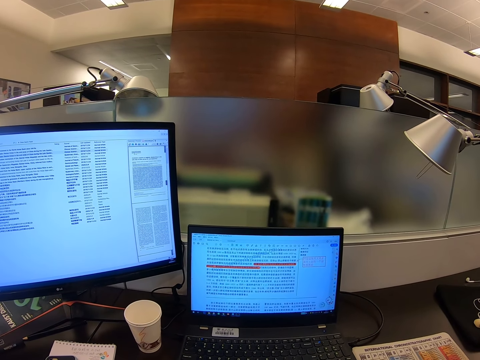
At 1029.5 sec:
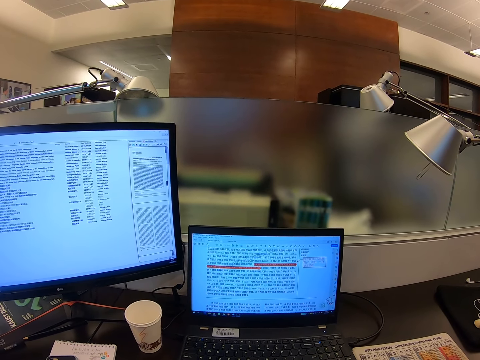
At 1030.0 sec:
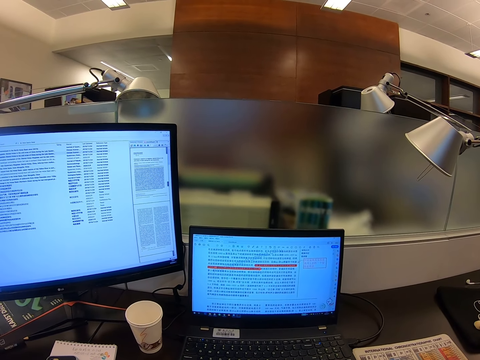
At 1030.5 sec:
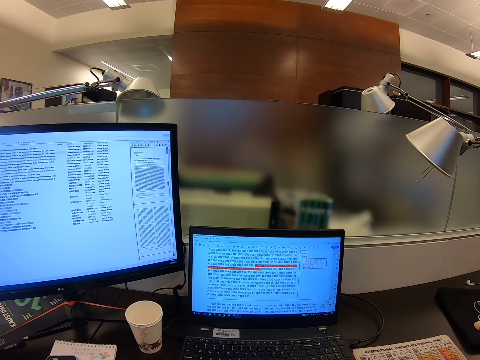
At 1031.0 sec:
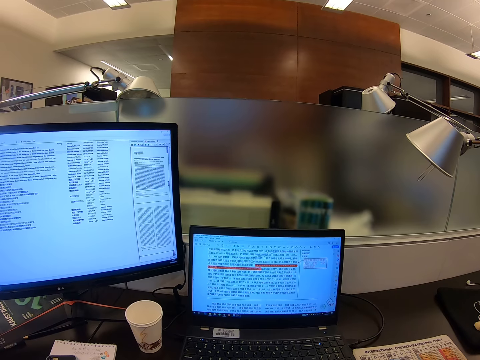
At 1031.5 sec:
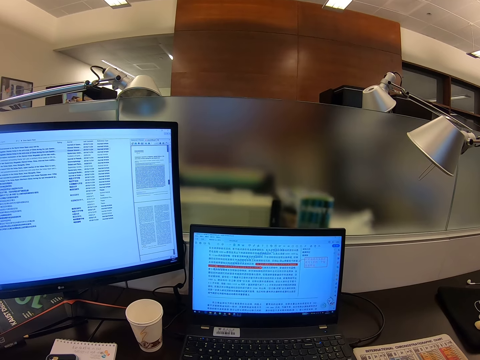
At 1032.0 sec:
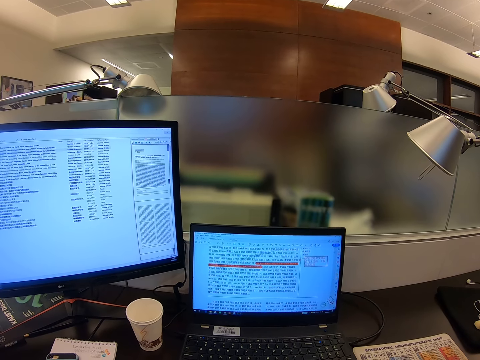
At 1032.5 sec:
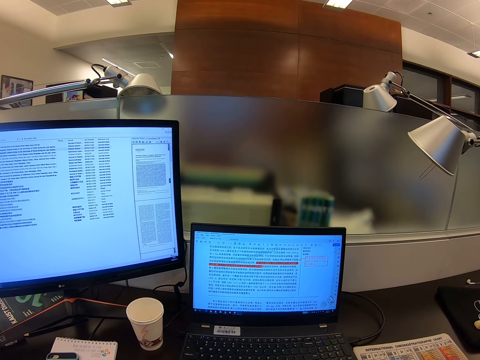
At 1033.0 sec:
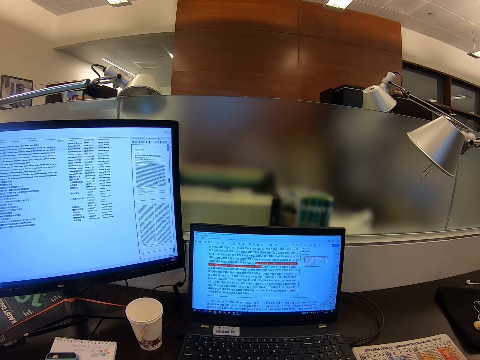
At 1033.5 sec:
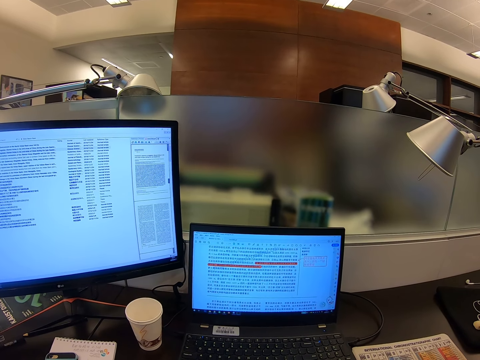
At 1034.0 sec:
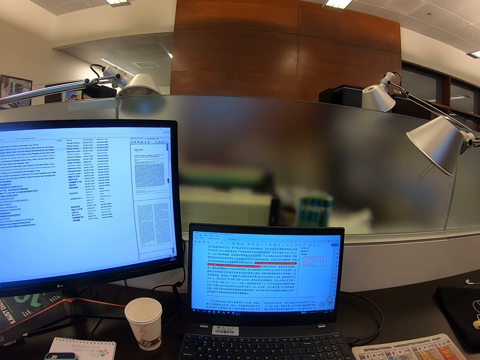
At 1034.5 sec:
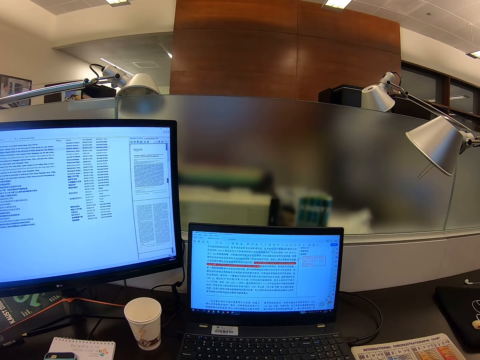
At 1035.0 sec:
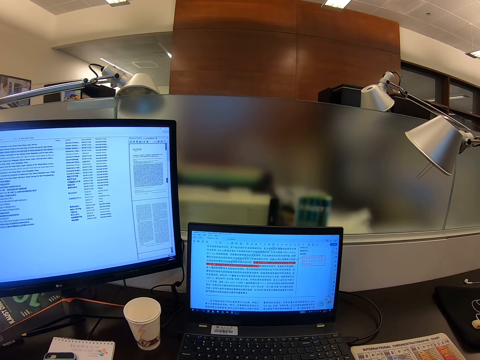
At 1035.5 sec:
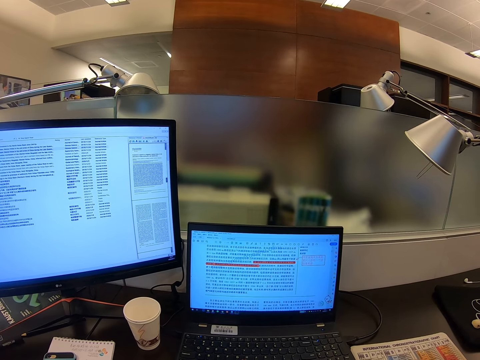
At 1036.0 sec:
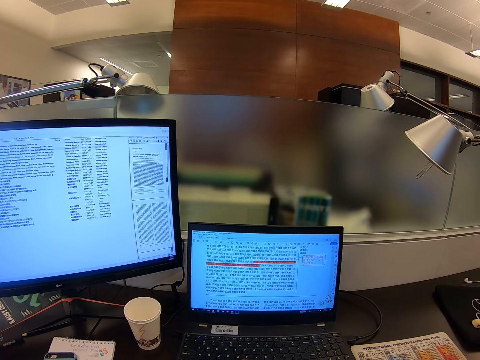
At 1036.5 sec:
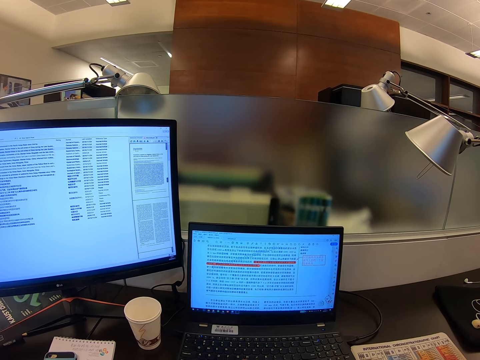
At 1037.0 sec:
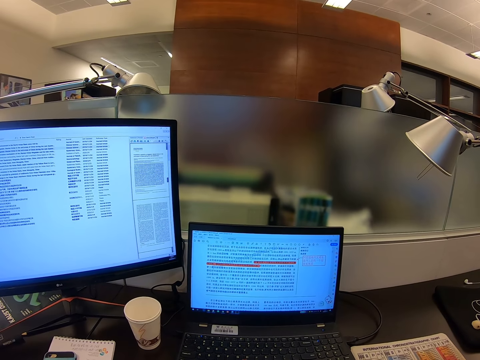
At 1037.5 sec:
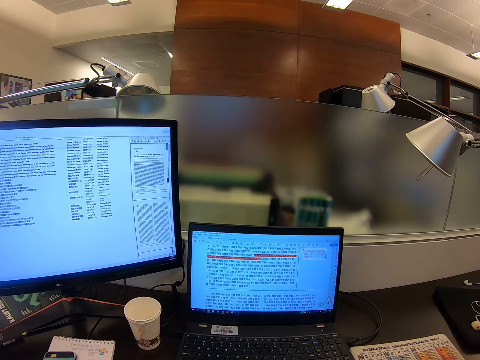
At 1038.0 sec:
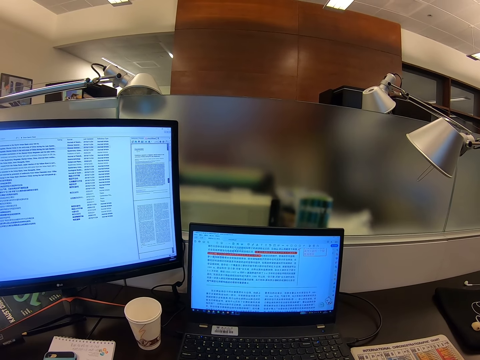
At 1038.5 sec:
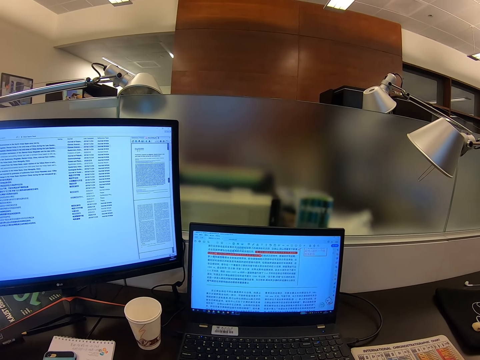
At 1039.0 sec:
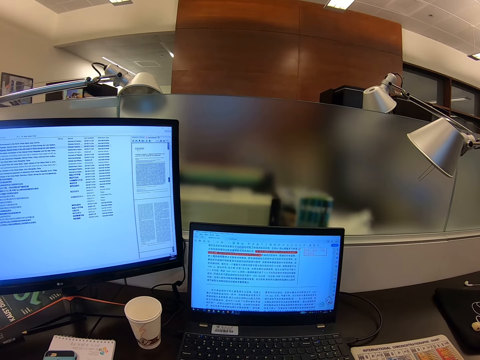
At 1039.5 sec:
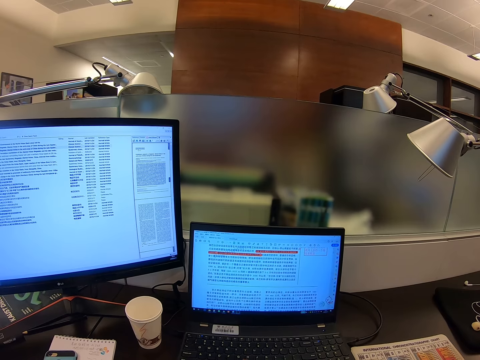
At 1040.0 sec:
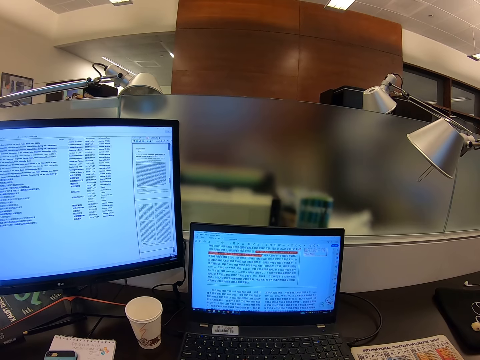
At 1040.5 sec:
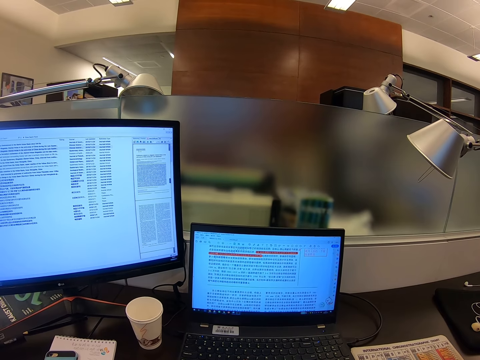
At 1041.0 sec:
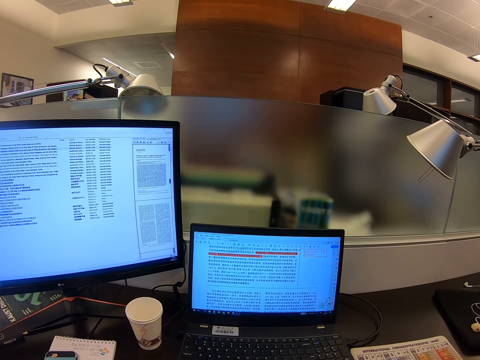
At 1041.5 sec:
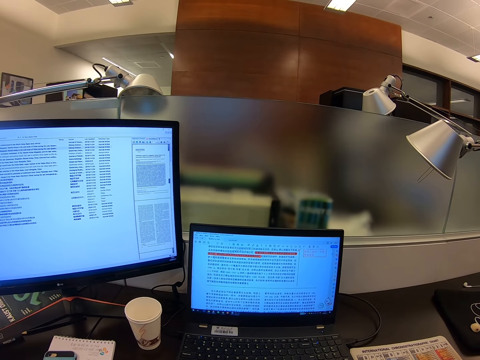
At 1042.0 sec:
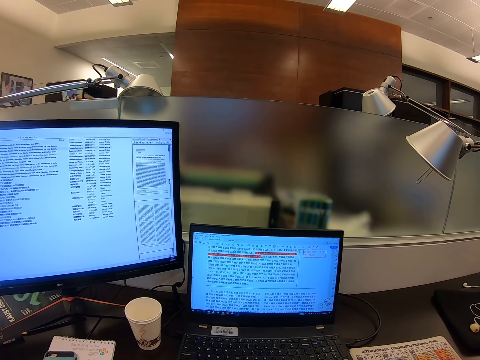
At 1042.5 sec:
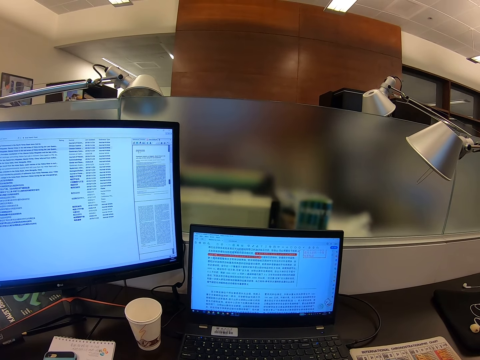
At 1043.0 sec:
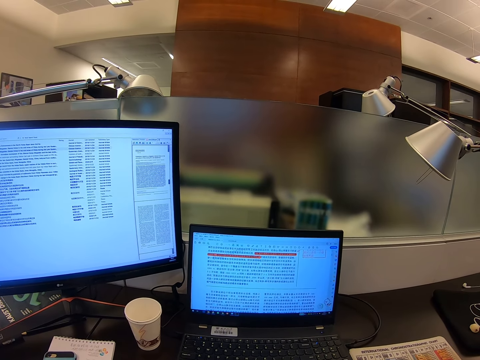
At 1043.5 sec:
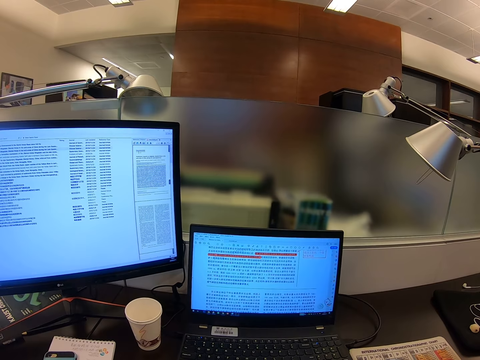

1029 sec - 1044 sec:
The camera wearer stares at a computer.

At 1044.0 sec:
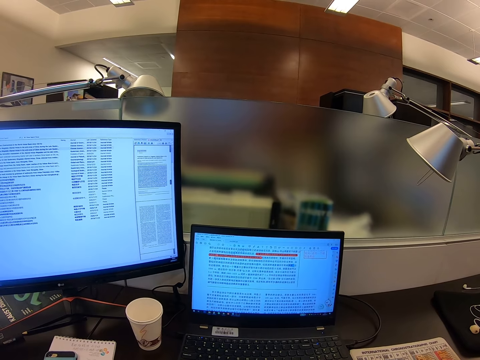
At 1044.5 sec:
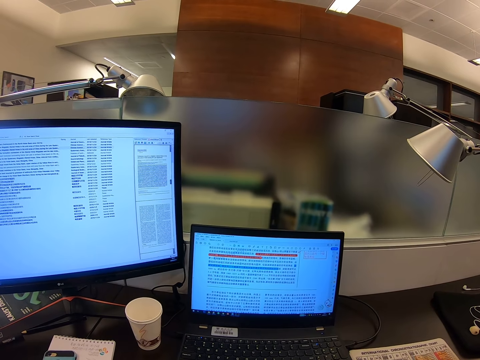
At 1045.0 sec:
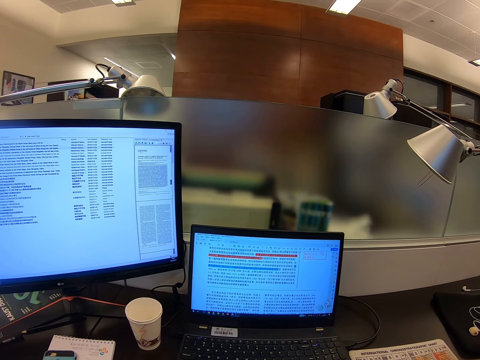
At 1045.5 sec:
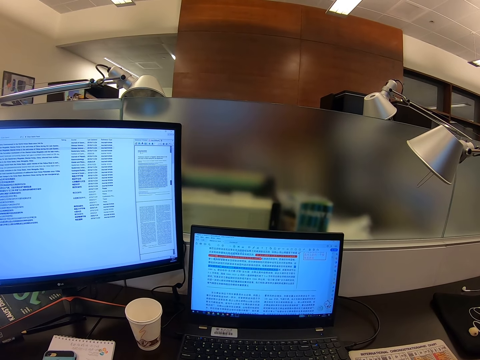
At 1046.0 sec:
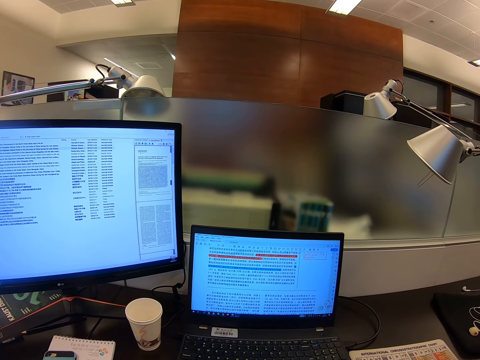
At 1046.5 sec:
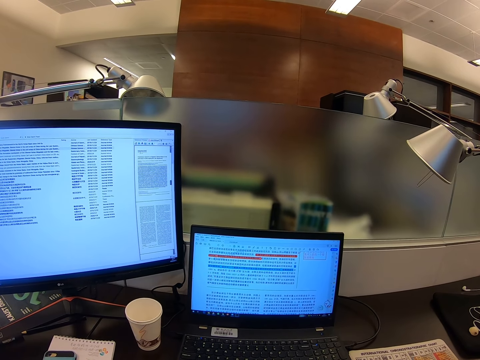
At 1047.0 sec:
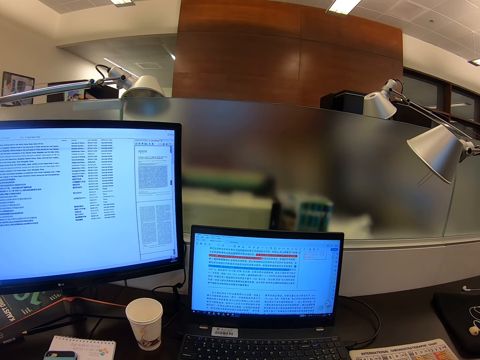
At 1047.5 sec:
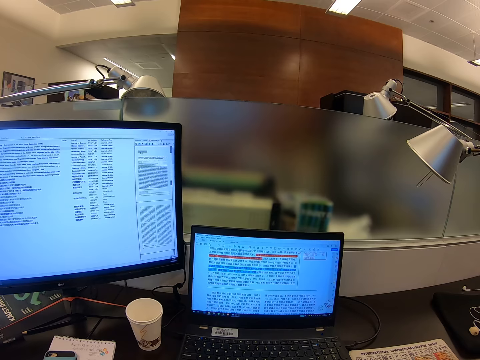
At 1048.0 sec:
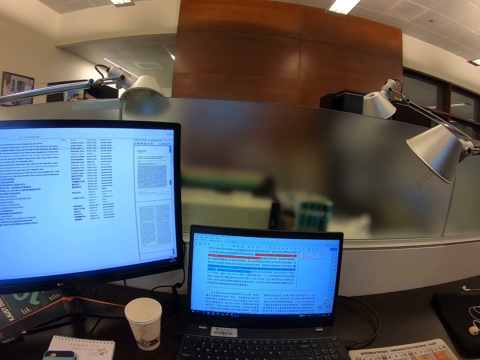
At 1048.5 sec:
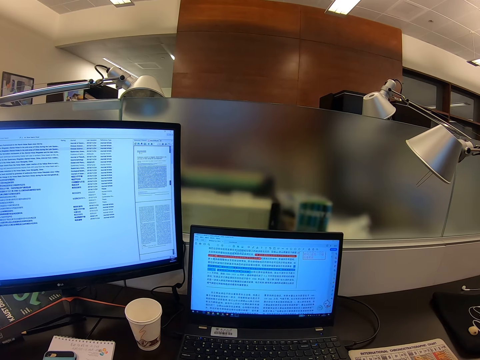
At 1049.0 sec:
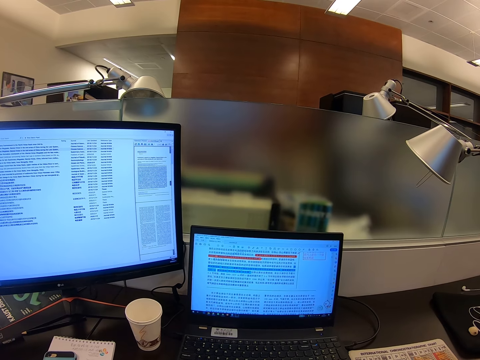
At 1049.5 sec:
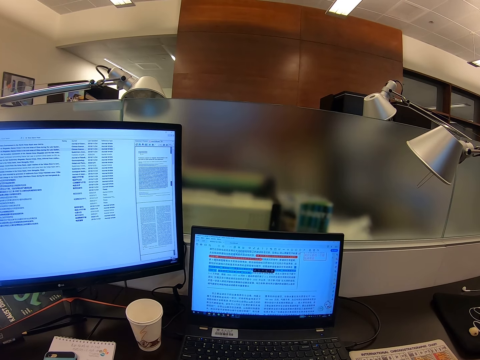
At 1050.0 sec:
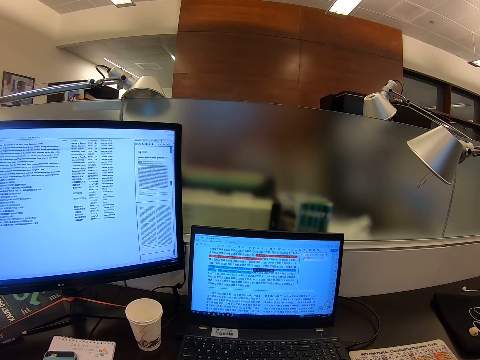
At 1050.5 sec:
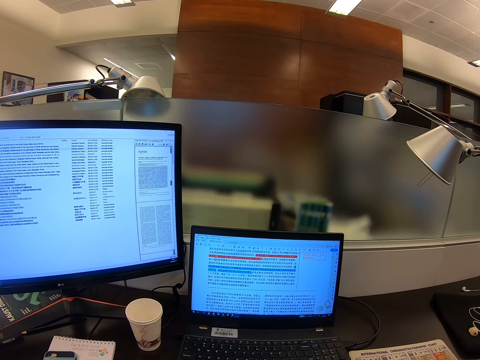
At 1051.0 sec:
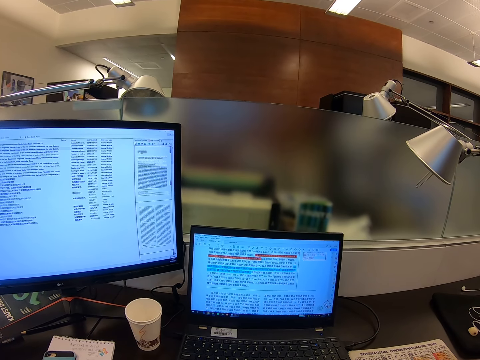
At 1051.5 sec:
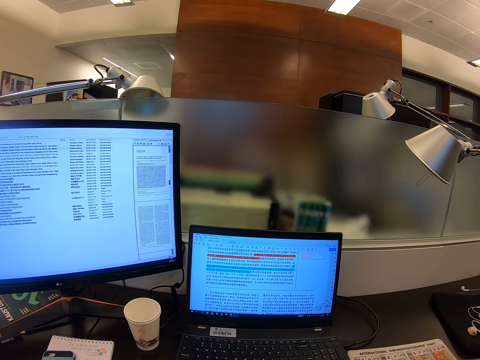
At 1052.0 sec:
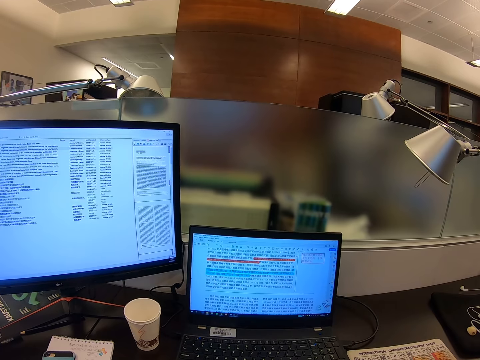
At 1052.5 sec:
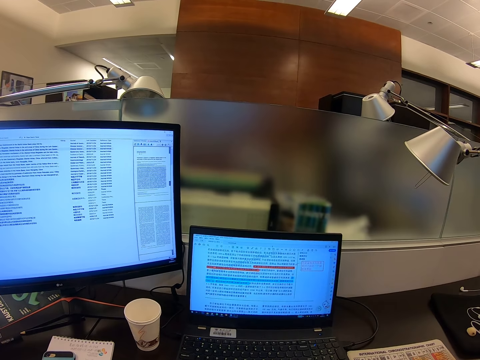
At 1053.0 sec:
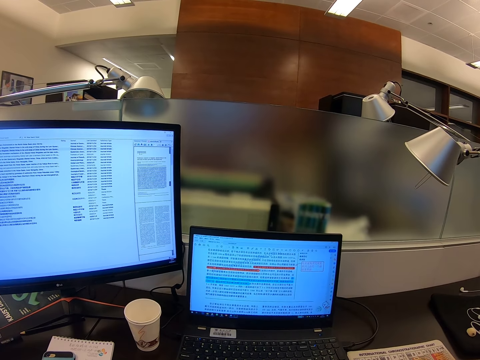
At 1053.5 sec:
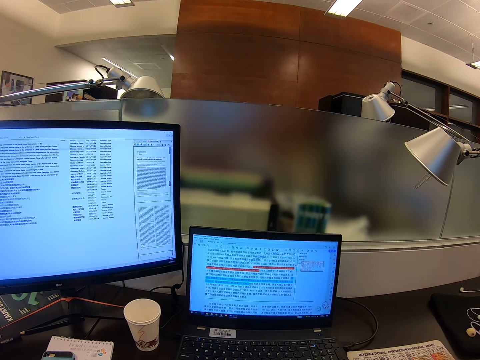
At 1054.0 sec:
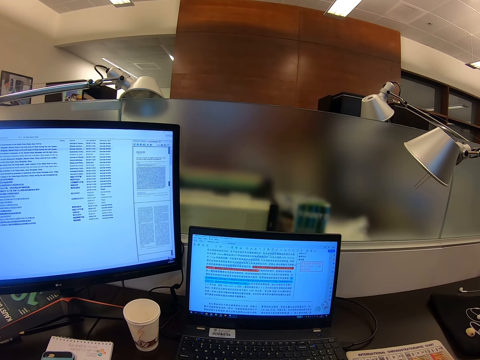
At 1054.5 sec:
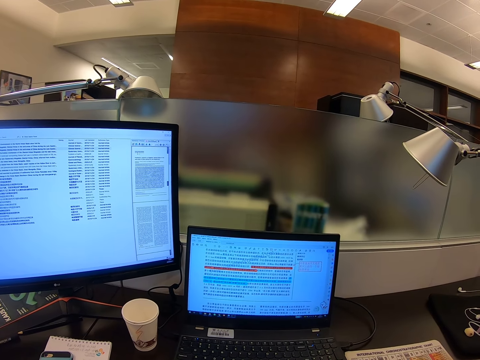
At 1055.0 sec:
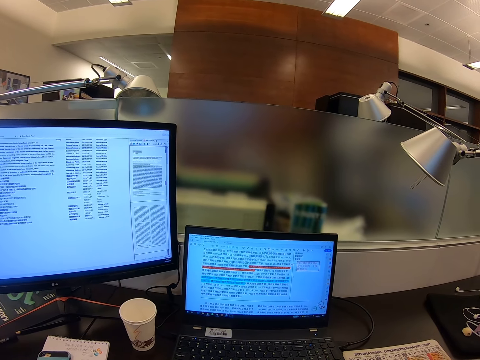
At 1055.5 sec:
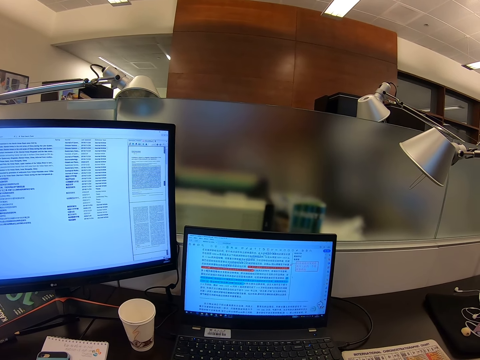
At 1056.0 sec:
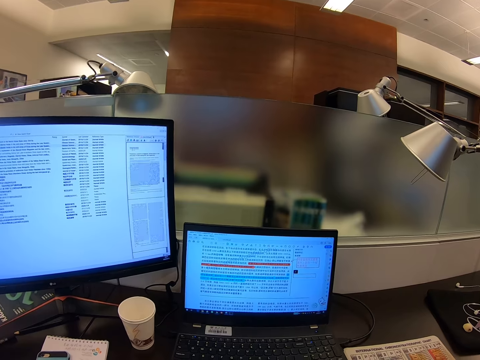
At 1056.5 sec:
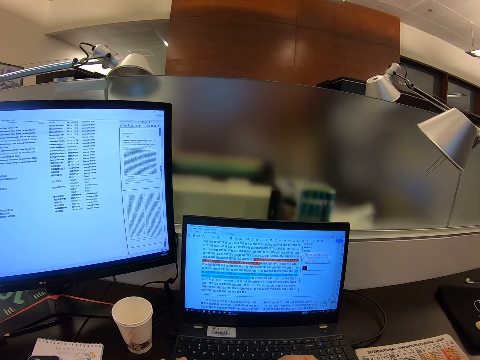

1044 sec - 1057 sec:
The camera wearer scrolls a computer.
